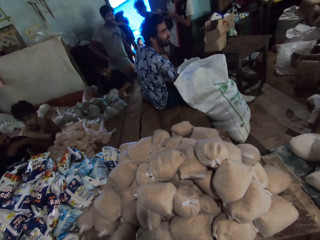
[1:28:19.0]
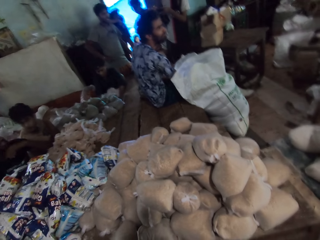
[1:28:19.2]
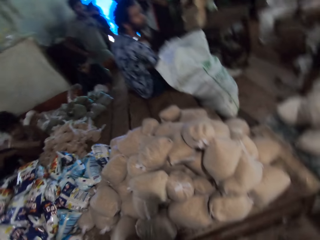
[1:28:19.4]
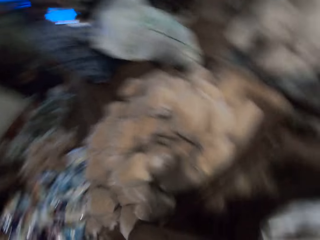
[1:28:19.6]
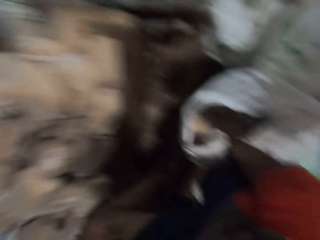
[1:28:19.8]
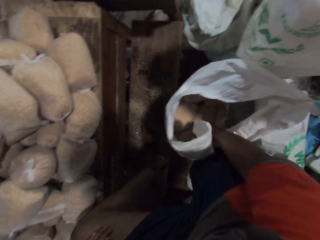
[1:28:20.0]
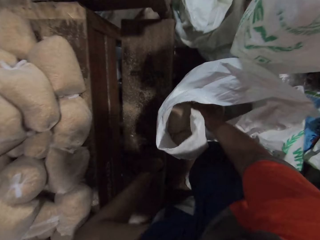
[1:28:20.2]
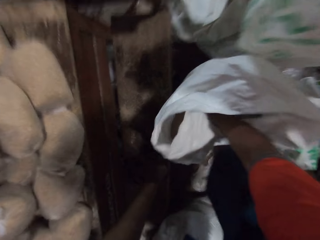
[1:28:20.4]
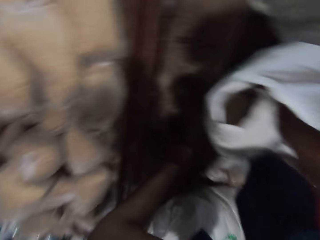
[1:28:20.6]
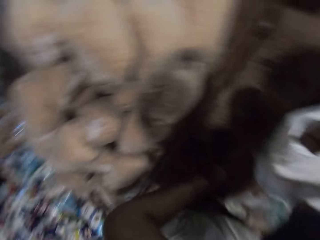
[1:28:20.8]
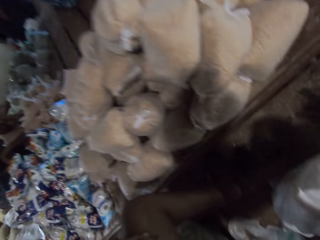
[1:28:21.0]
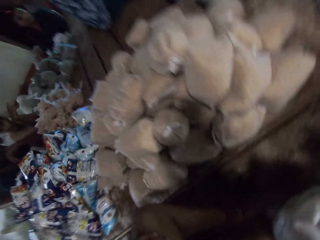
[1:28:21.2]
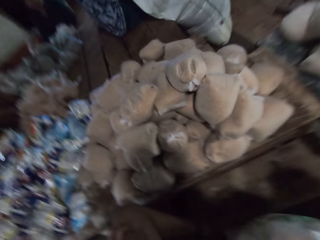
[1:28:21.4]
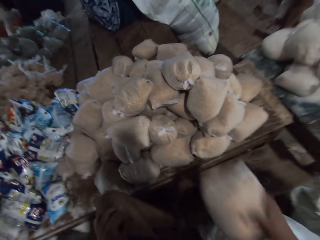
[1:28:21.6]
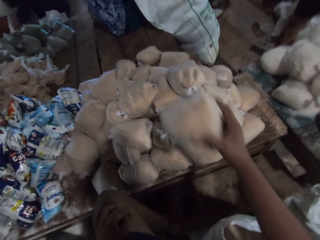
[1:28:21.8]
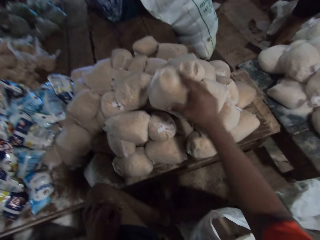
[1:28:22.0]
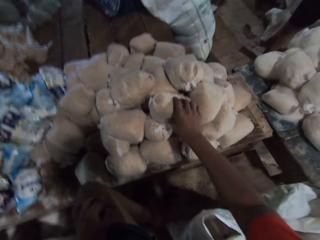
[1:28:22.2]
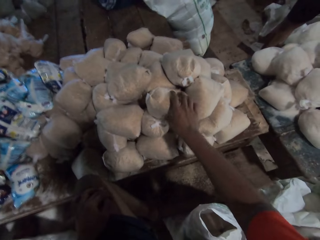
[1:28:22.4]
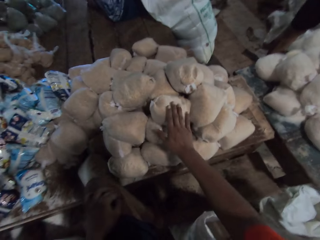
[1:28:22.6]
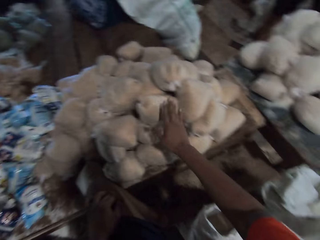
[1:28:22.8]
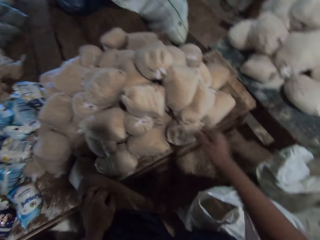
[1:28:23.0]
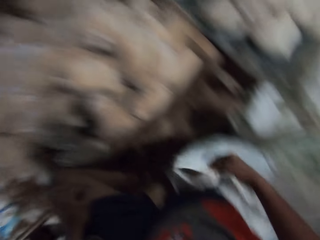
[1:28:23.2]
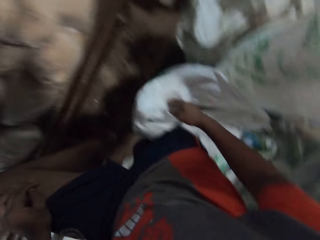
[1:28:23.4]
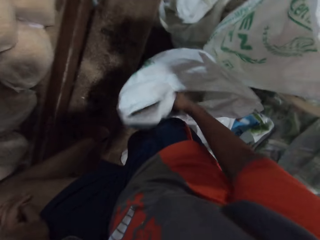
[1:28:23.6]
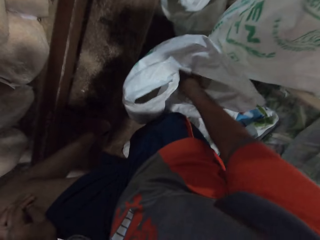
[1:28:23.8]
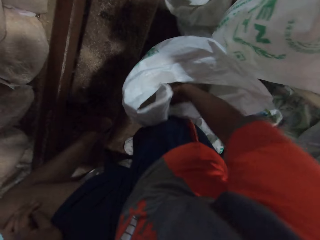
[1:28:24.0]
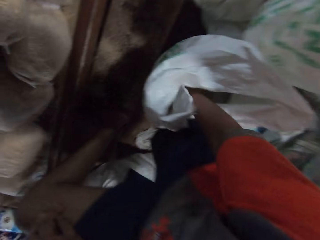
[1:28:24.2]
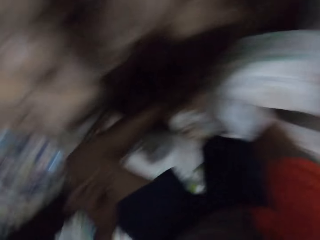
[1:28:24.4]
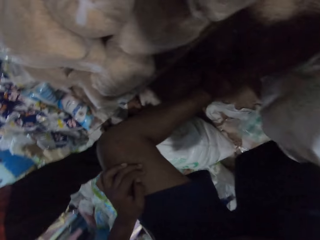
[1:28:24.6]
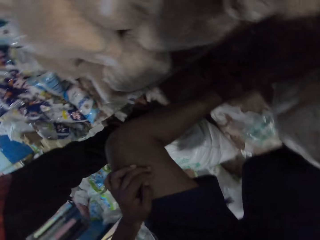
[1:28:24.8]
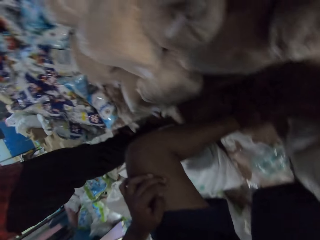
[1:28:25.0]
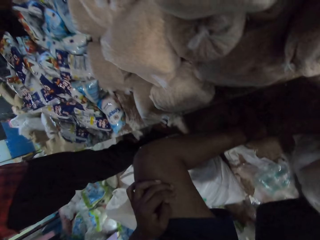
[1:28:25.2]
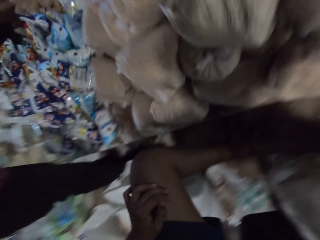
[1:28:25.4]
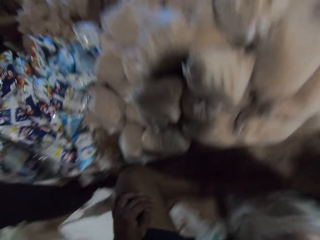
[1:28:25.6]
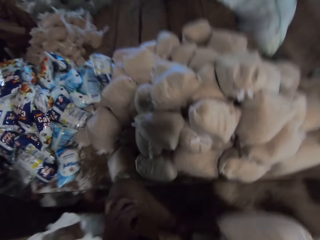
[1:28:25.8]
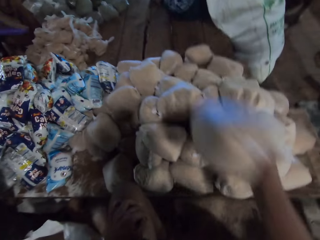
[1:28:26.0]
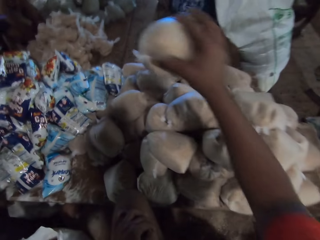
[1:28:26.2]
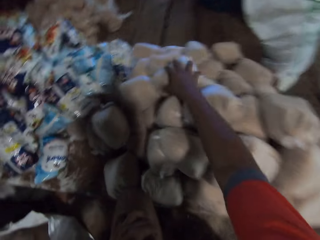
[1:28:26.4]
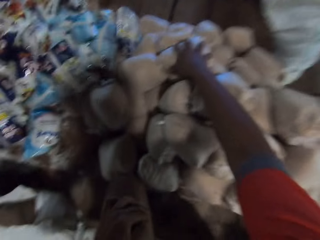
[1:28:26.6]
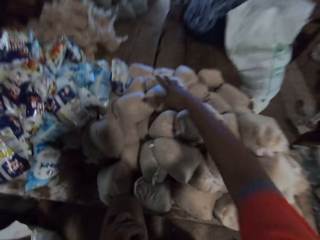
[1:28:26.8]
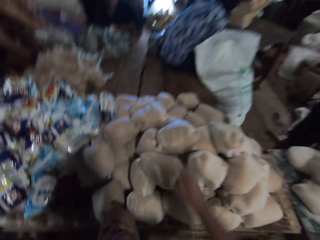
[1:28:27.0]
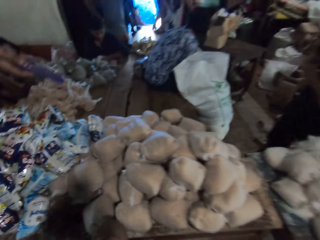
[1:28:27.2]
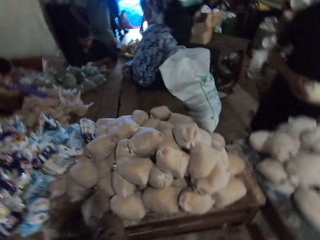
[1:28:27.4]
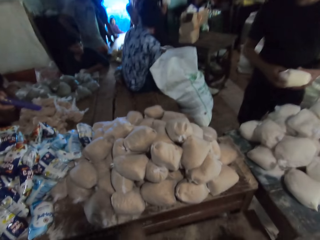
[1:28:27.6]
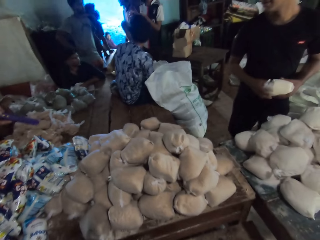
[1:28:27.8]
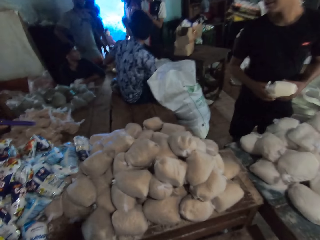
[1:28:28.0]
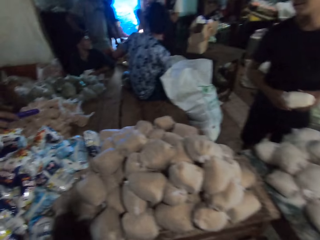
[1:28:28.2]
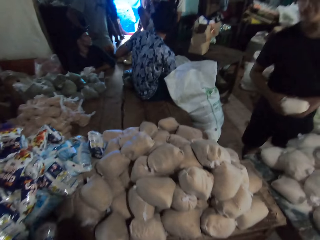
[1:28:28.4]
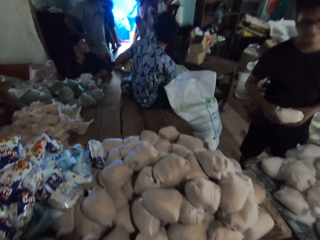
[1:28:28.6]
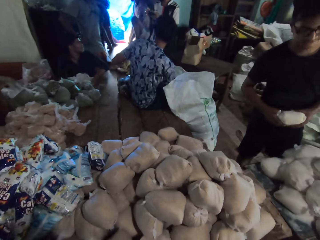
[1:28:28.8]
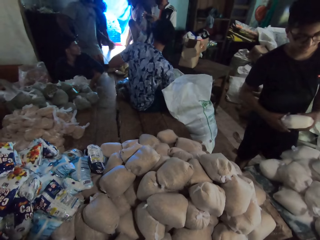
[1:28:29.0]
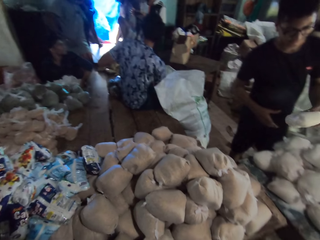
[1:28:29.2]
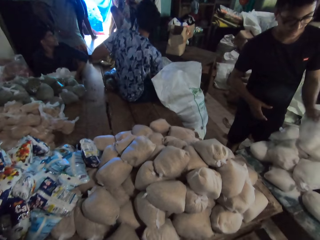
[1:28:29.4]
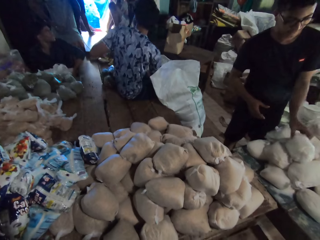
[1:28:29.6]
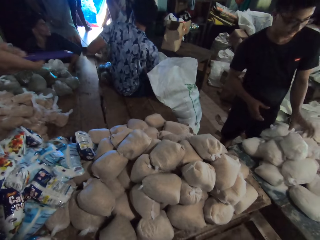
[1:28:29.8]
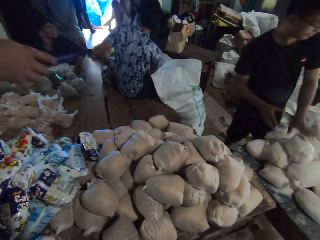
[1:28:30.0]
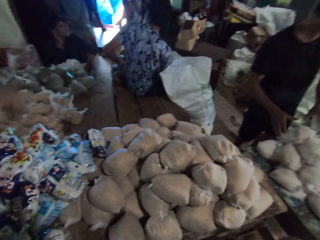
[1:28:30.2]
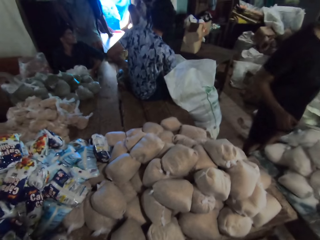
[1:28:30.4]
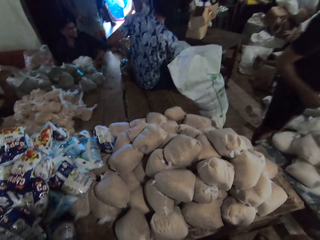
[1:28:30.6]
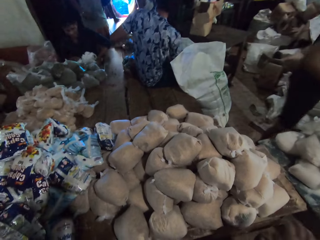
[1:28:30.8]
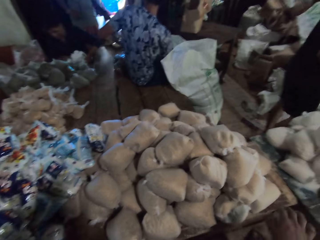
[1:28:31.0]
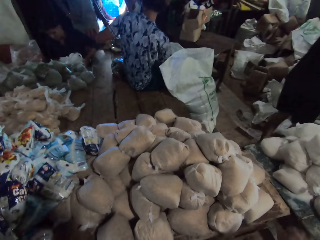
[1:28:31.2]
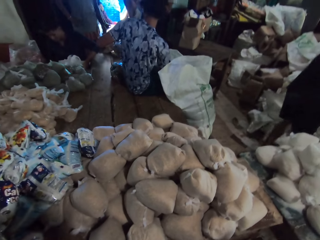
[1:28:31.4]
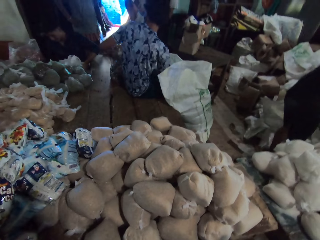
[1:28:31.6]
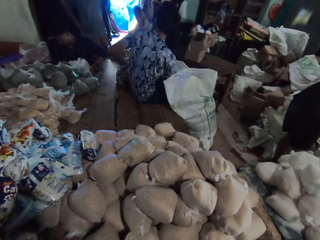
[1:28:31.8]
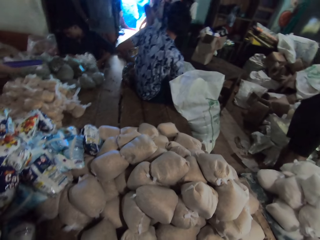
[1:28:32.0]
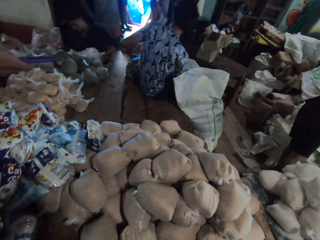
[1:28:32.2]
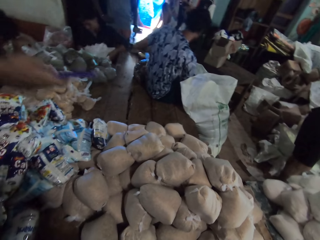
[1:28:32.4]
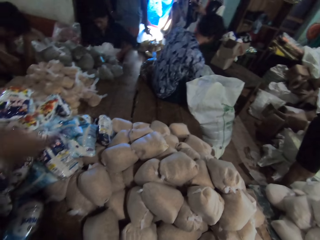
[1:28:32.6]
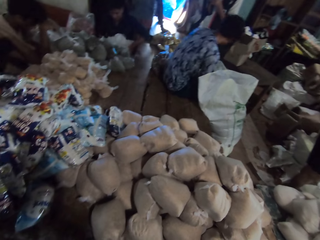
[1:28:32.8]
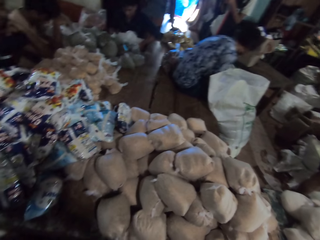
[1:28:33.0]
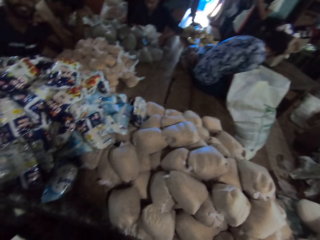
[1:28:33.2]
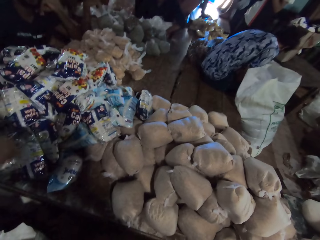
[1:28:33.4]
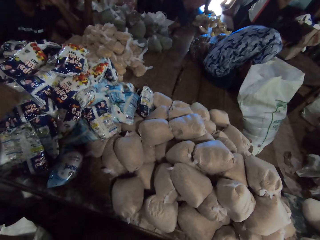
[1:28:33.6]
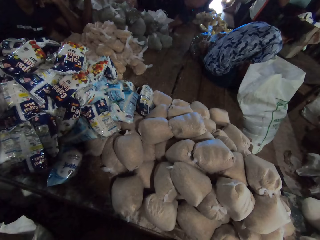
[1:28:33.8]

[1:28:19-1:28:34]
The camera wearer picks a nylon of maize from the sack bag on the floor with his right hand. He places the nylon of maize on the table with his right hand, on the others. He picks the nylon of maize from the sack bag on the floor with his right hand. He inserts the hand in the sack. A man holds a knife with his right hand. The camera wearer places the nylon of maize on the table with his right hand, on the others. Another man interacts with the group of people and holds a nylon of sugar with both hands. The camera wearer looks around. The other man holds the nylon of sugar with his left hand and places the nylon of sugar on the table with his left hand. Another man adjusts the plastic bags on the table with both hands.

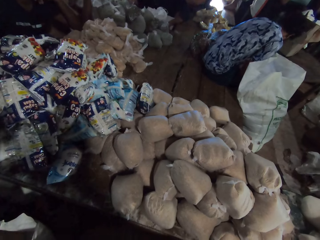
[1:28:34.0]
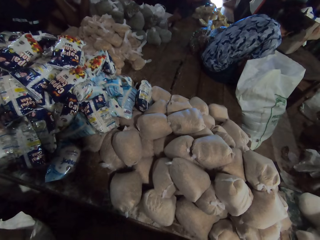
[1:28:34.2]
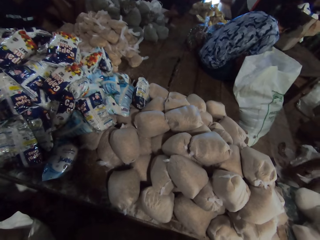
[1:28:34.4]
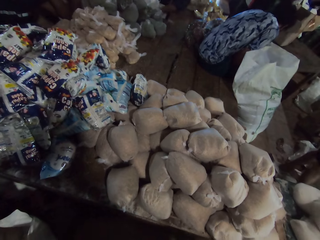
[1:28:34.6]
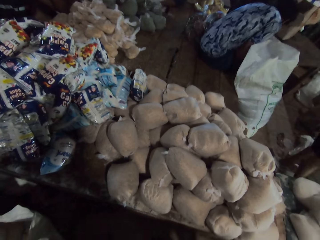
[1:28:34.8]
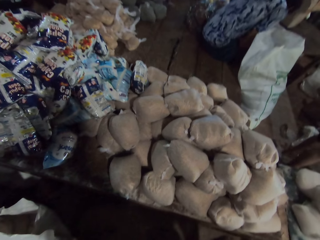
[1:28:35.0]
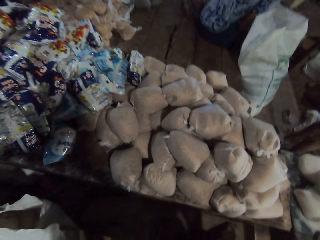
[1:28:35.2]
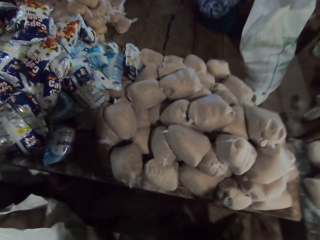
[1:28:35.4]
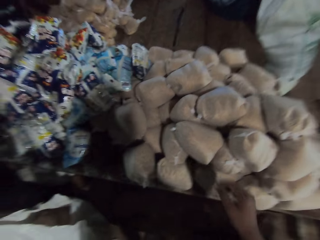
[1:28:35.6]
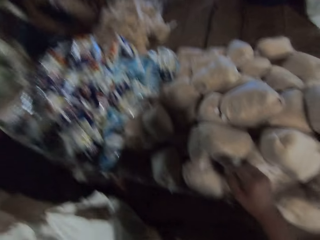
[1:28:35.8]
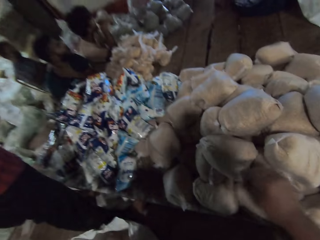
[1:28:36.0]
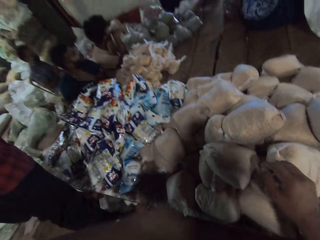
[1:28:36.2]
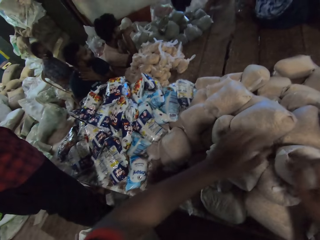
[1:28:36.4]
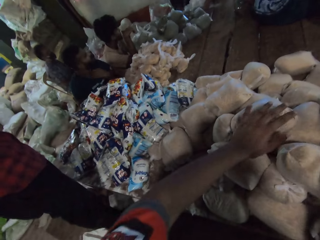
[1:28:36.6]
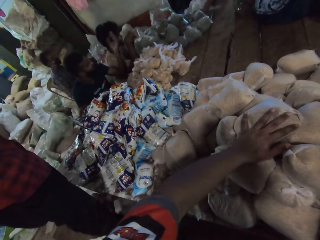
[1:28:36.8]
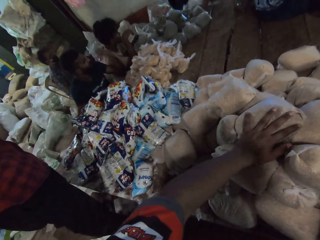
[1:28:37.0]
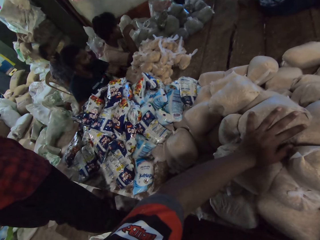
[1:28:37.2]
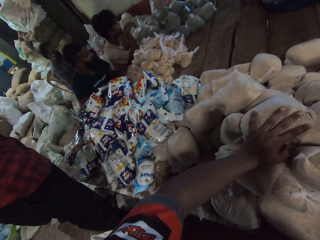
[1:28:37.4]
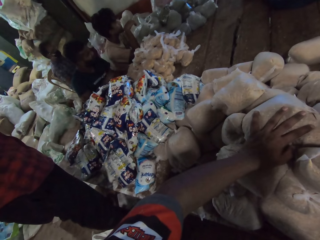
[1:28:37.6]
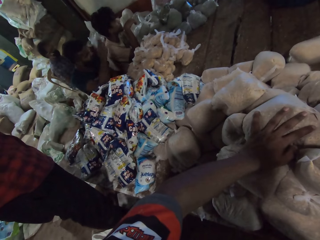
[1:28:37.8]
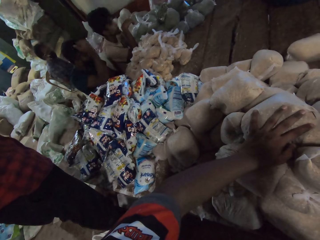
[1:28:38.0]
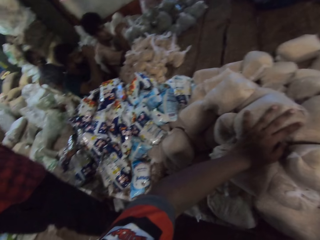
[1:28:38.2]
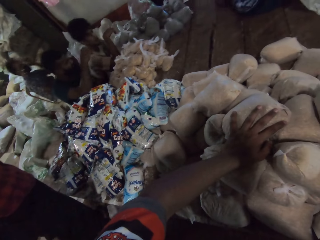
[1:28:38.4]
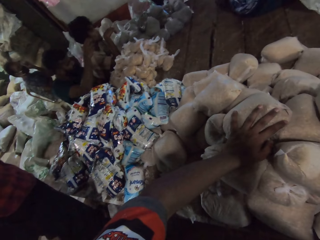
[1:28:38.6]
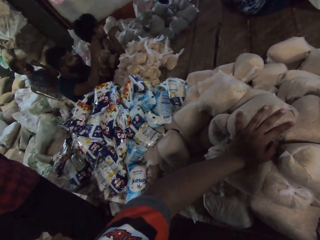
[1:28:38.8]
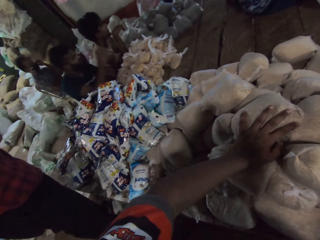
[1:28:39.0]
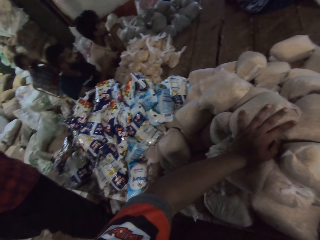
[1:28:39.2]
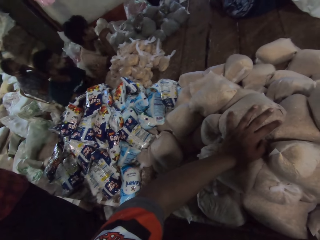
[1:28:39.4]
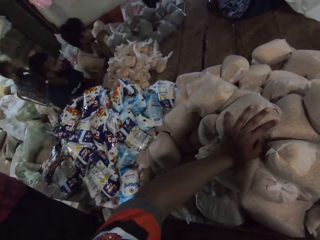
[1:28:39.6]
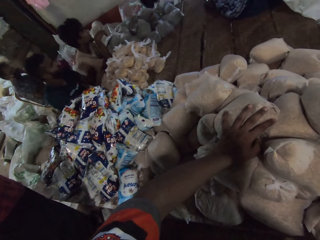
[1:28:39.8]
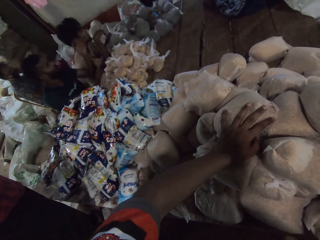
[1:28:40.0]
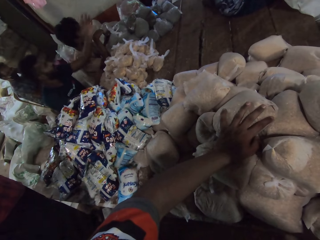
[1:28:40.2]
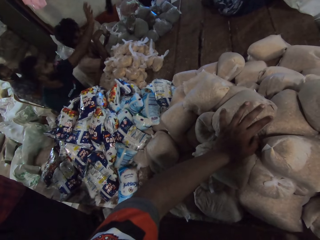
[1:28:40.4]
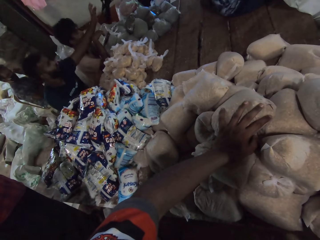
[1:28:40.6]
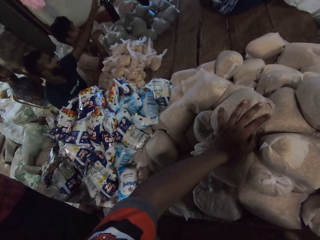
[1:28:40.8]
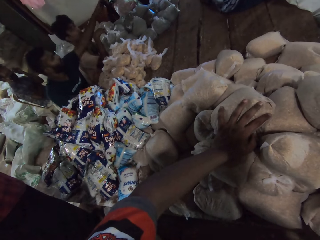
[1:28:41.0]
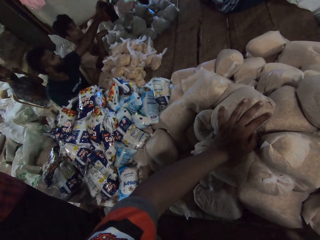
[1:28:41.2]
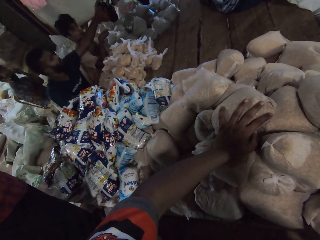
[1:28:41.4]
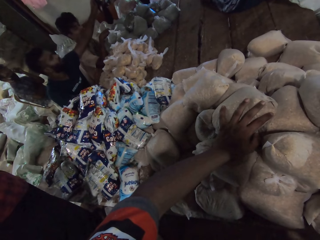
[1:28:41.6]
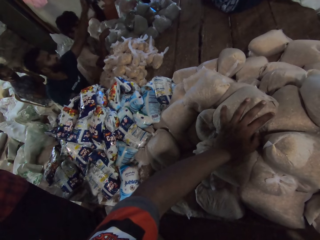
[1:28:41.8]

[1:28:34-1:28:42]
The camera wearer holds the nylon of maize on the table with his left hand. He touches the package on the table. A man collects a camera from another man with his left hand.
